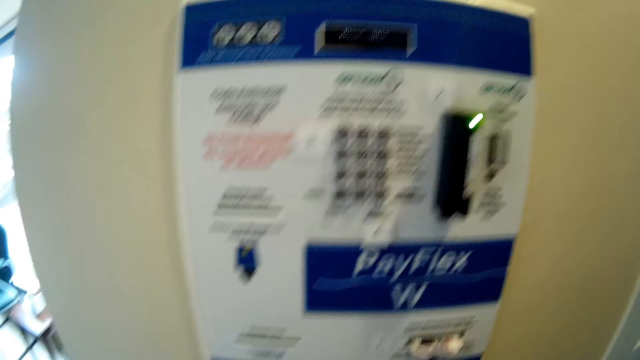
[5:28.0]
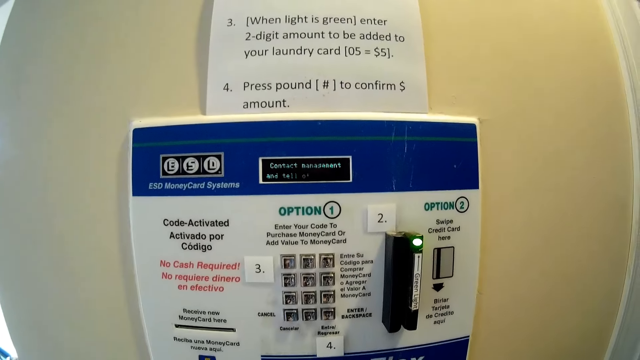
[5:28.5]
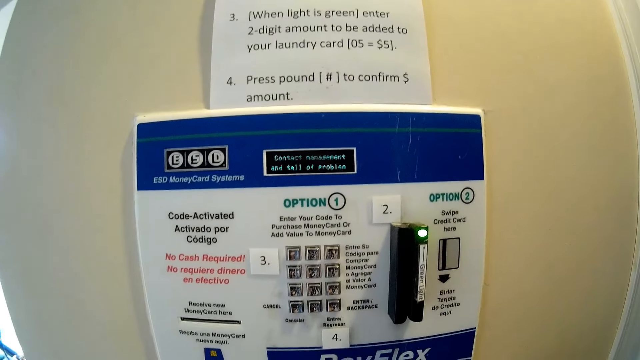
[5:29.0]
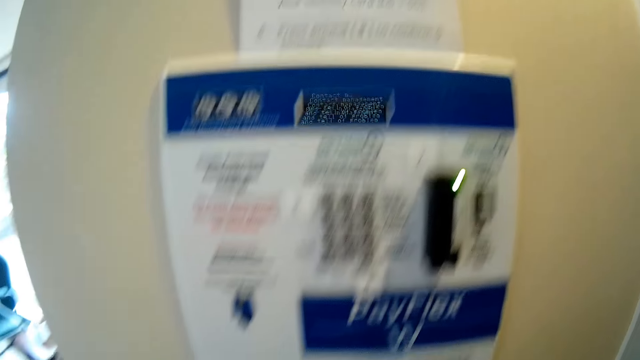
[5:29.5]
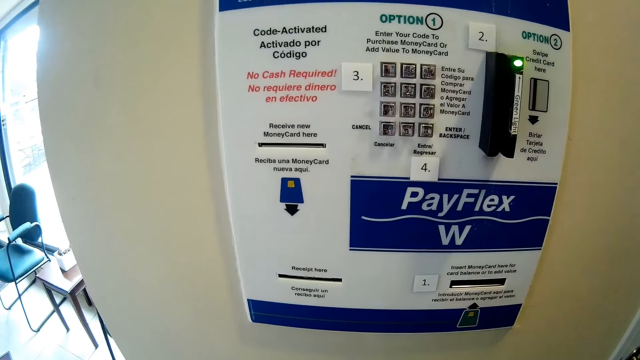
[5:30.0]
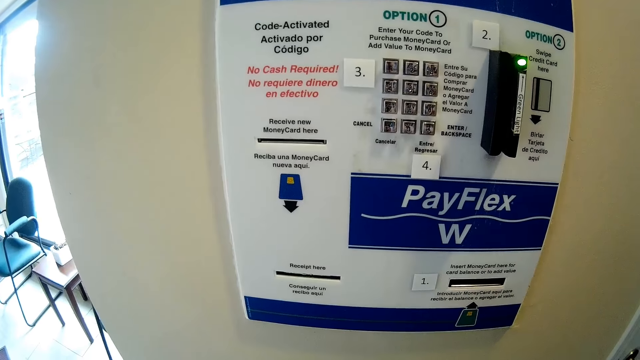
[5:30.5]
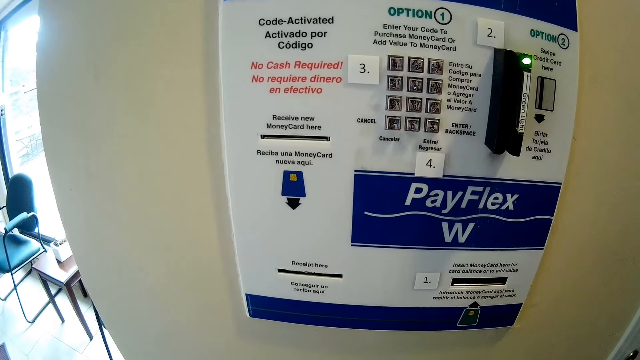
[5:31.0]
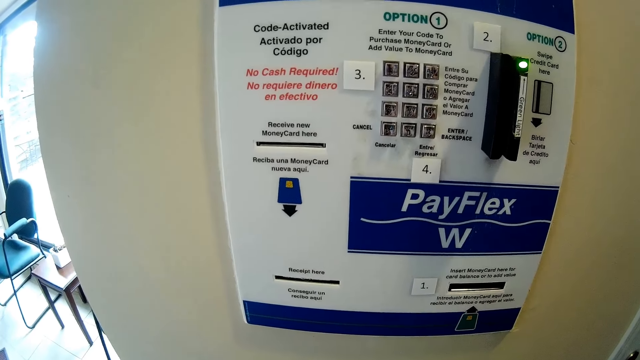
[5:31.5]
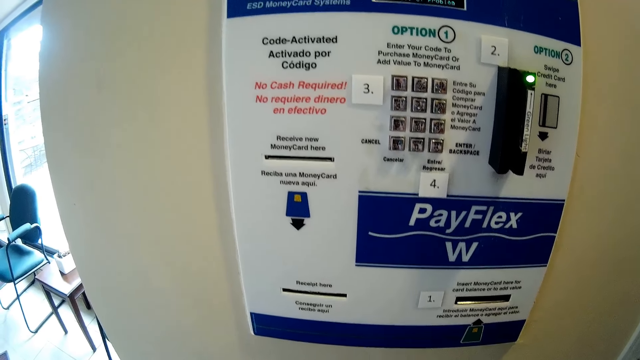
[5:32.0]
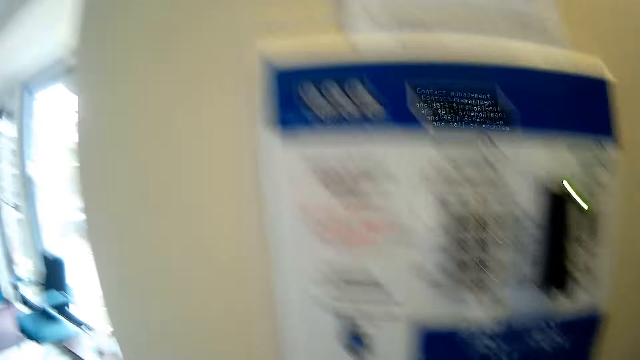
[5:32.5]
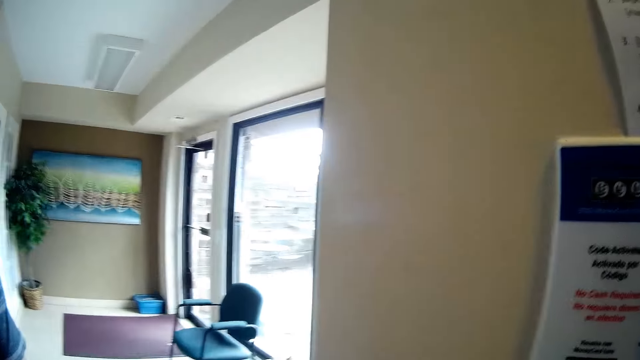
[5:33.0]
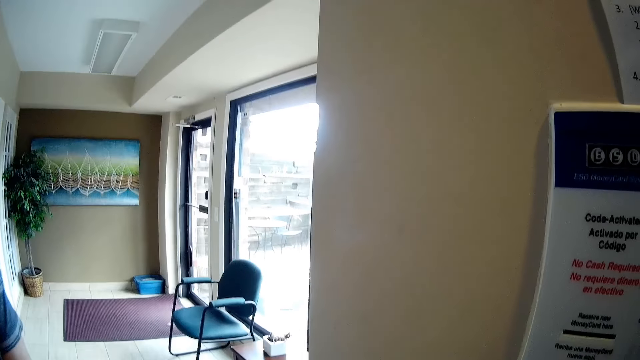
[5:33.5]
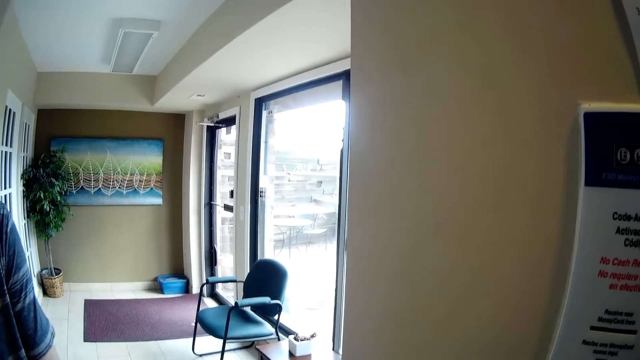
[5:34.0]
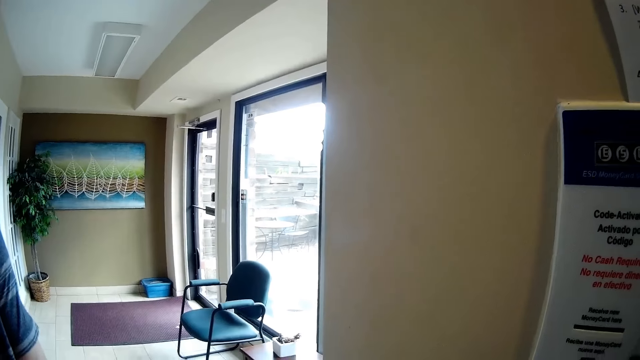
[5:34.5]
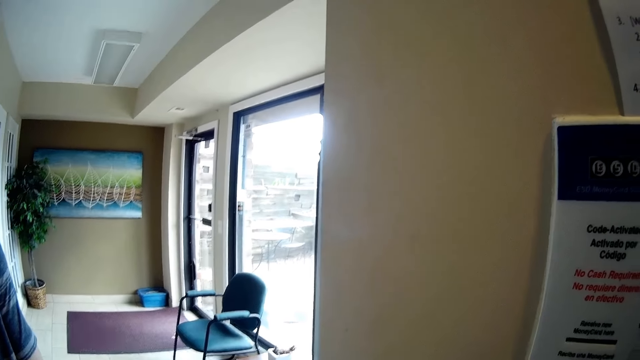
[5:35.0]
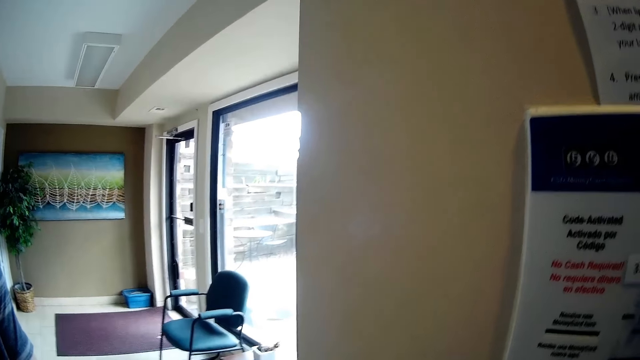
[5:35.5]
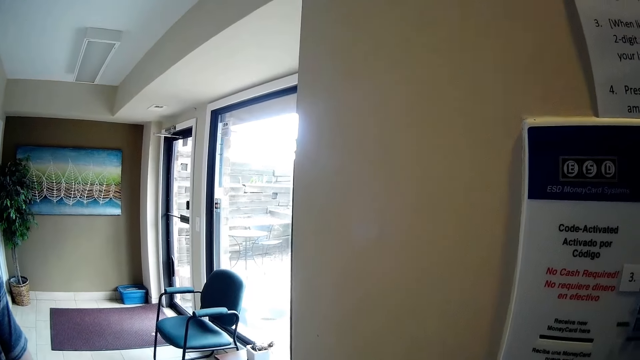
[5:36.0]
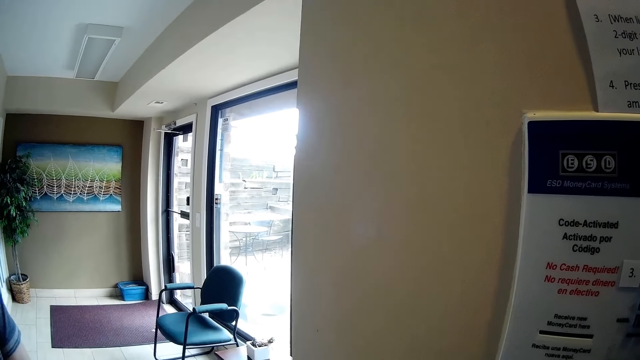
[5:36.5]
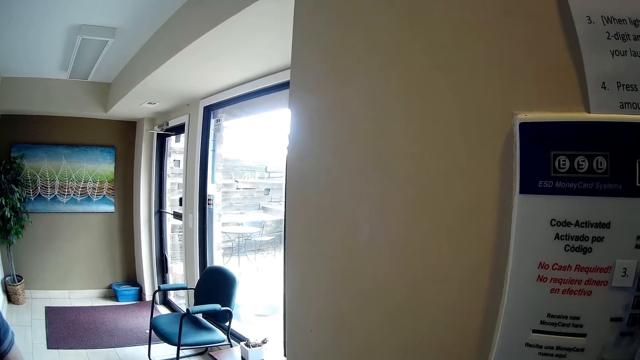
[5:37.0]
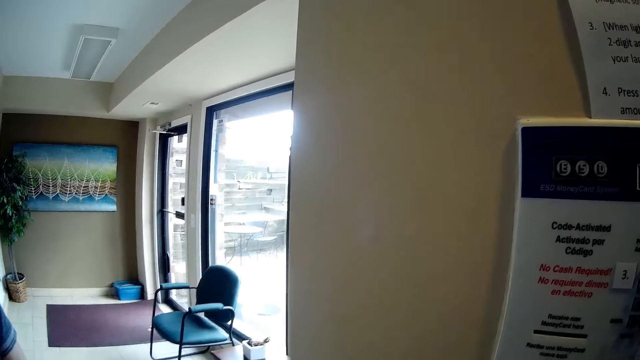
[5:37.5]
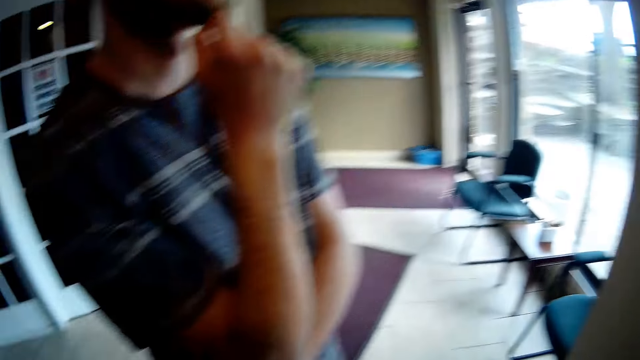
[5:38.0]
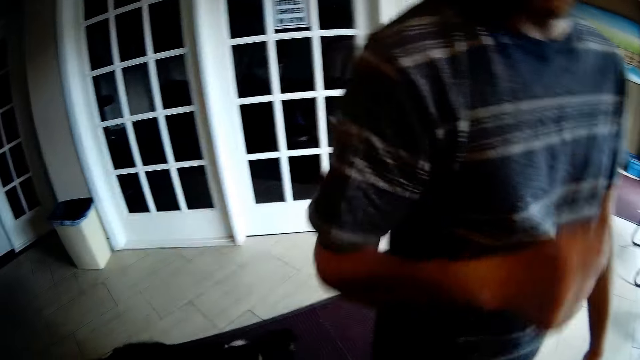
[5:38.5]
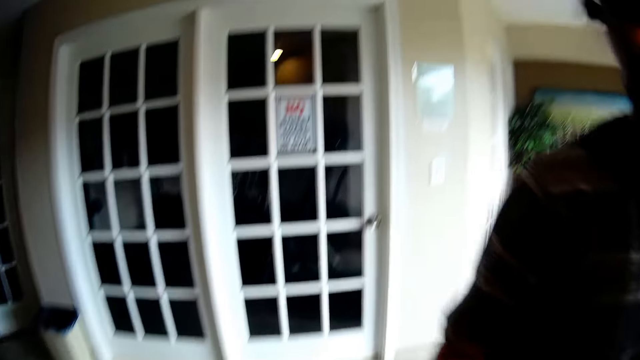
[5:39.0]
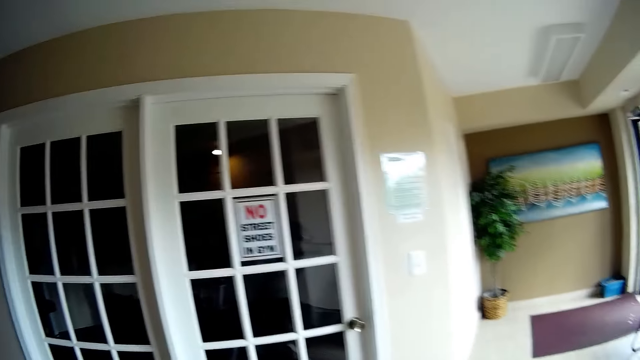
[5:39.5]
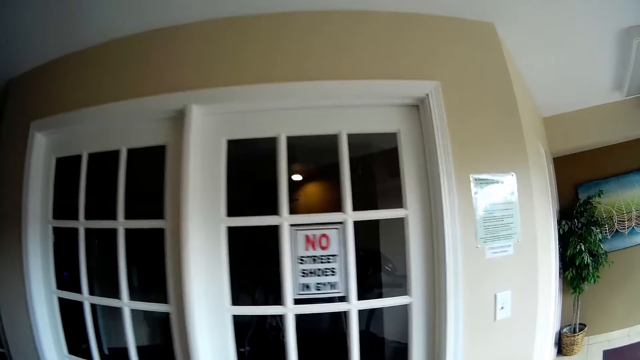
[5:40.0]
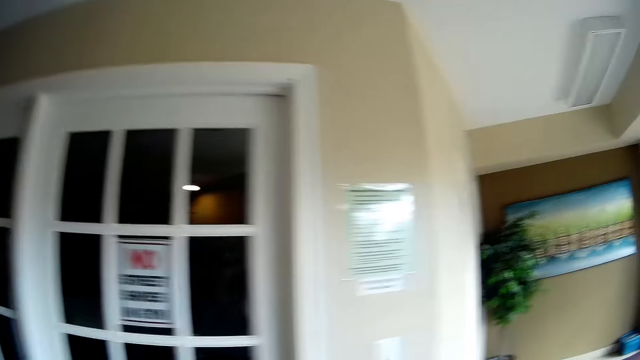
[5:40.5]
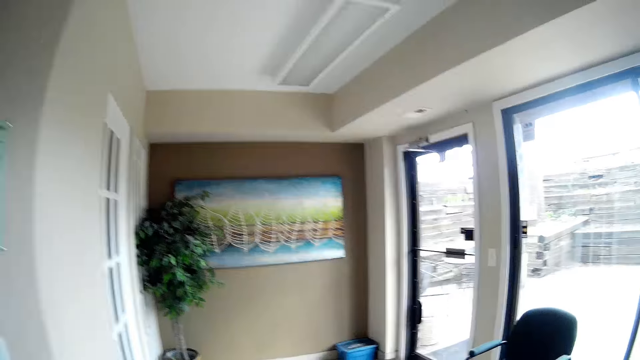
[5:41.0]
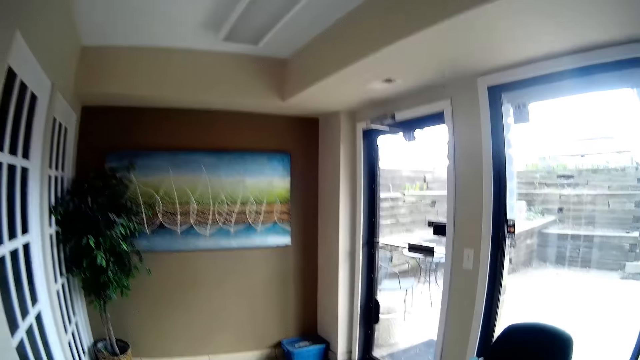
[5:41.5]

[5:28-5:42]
The camera wearer stares at the machine. They look around. They talk to the man. They walk away from the teller machine. They look around. They walk around.

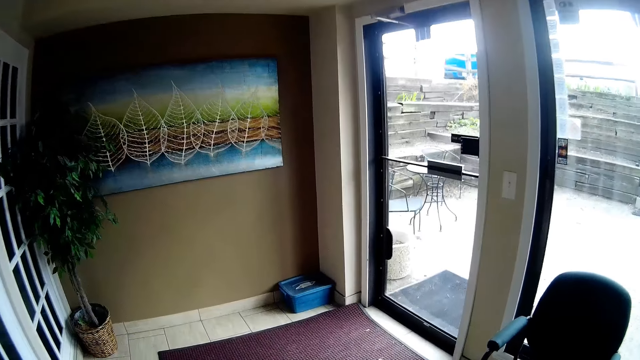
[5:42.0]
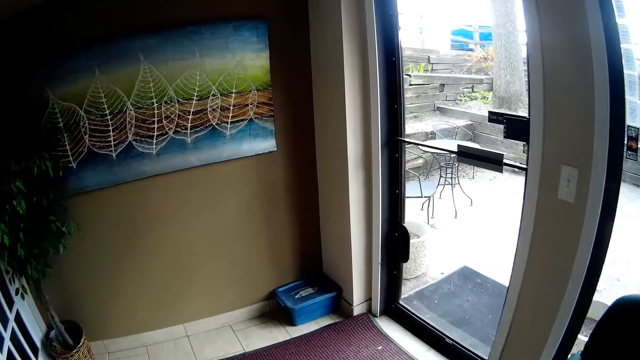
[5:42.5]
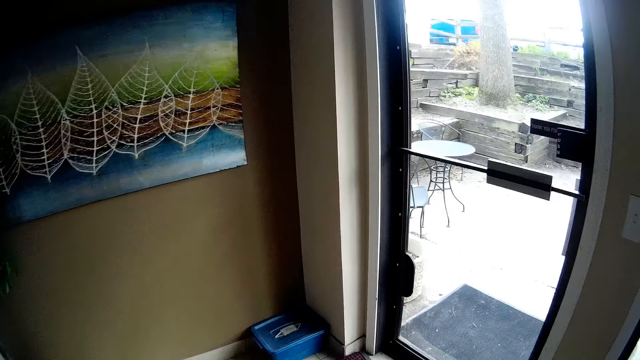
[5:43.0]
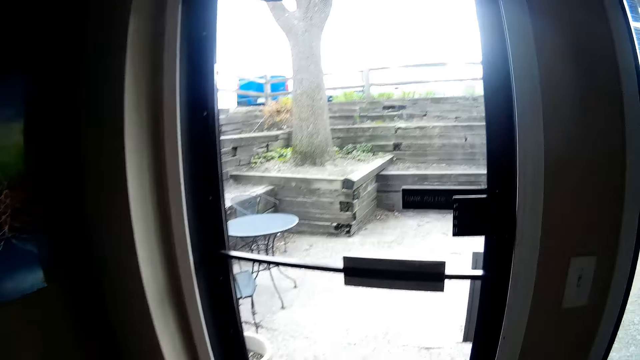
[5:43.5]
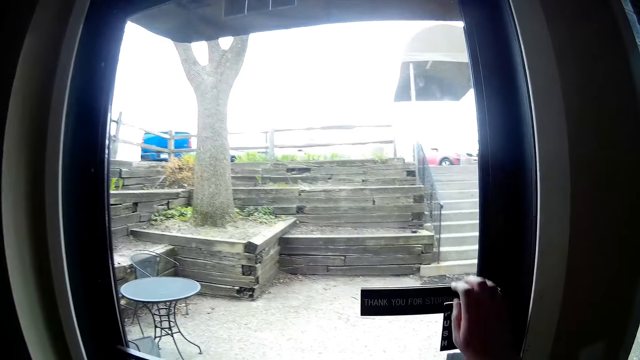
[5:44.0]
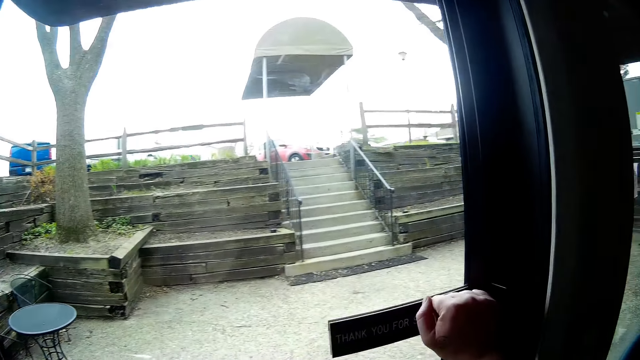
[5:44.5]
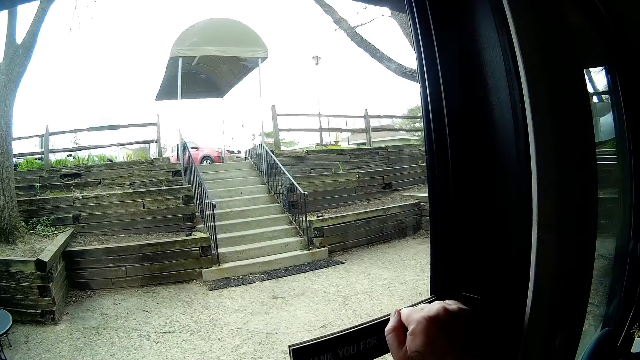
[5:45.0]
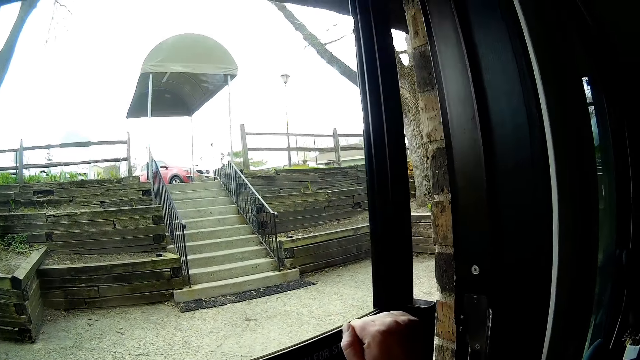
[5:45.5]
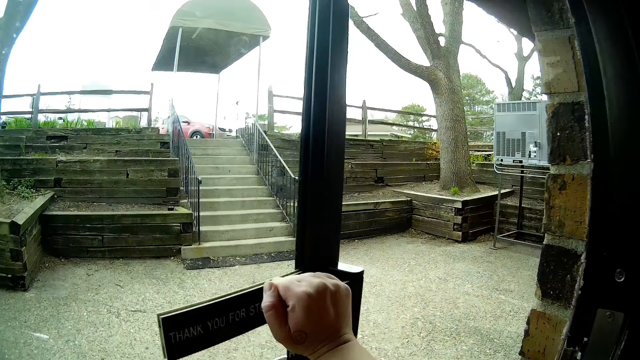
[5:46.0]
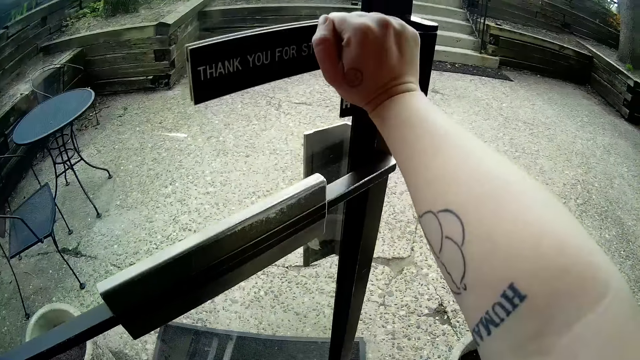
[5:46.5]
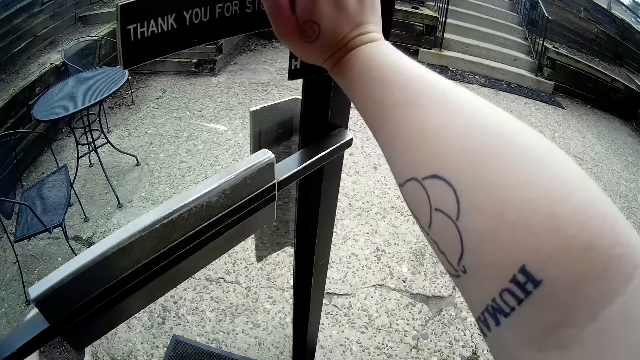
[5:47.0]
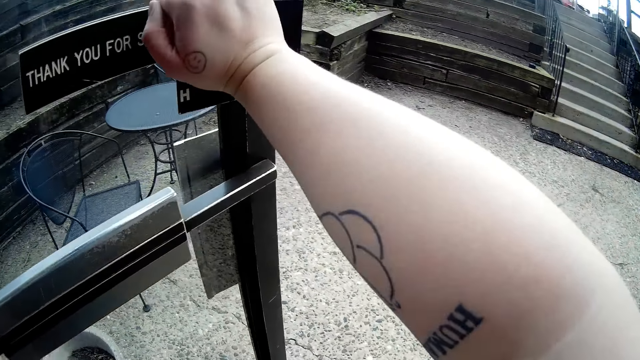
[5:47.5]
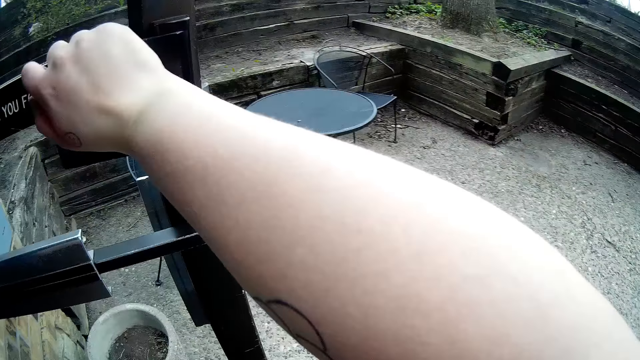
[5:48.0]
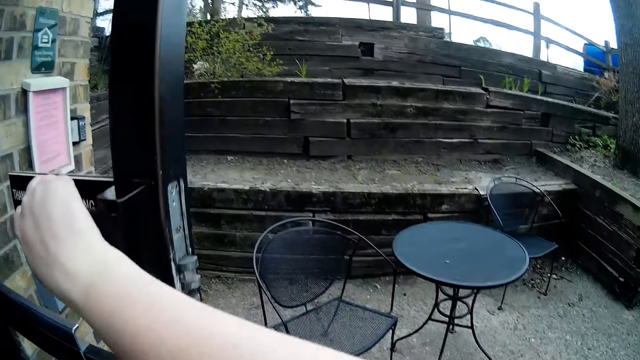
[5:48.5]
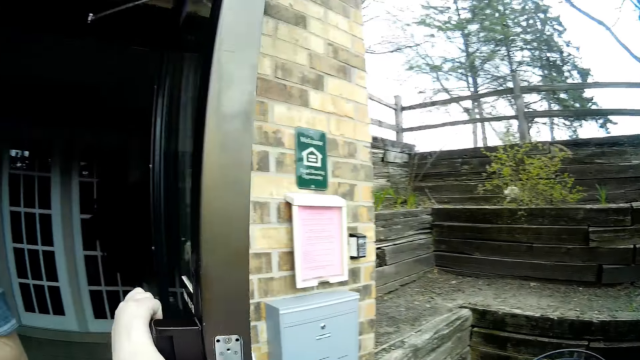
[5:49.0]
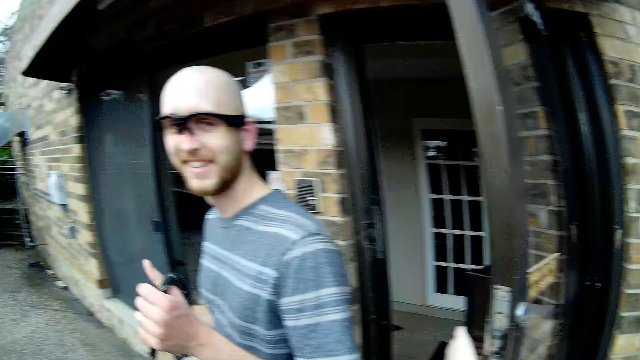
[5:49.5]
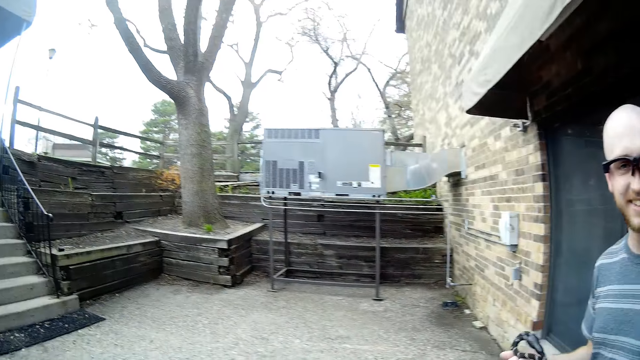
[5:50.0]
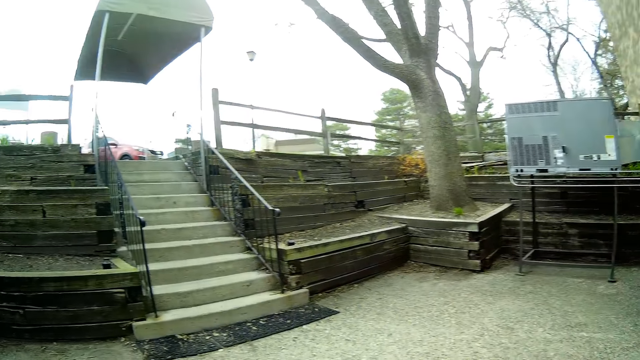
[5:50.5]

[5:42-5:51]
The camera wearer talks with a man. She pushes an exit door open with her right hand. She walks outside the apartment. She talks with the man. The man walks outside the apartment.
